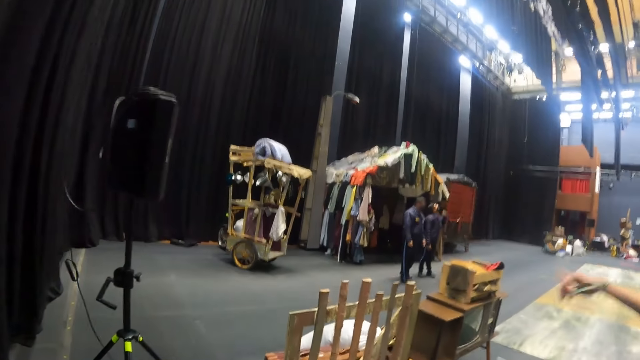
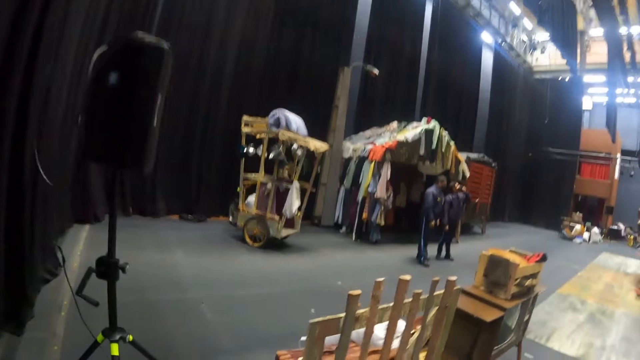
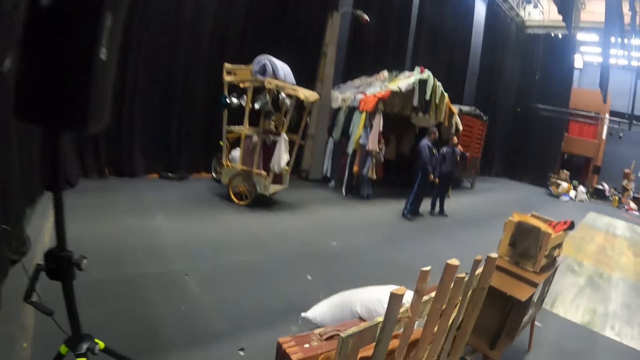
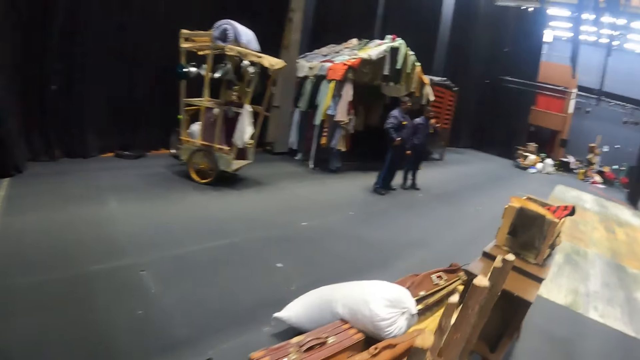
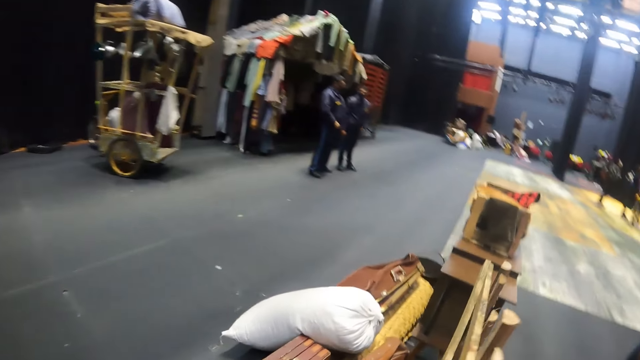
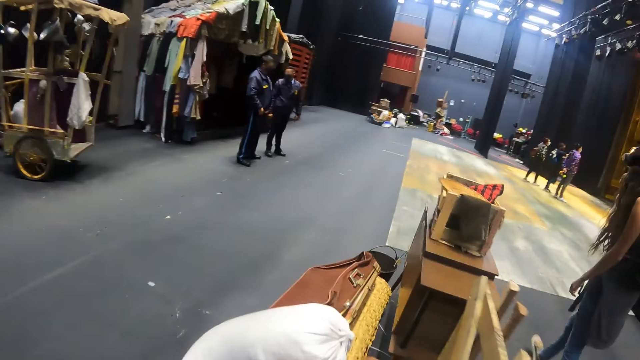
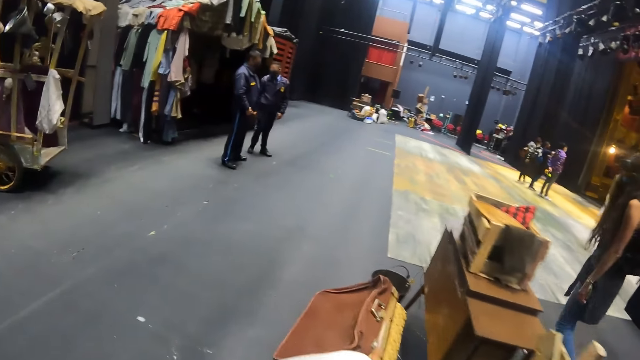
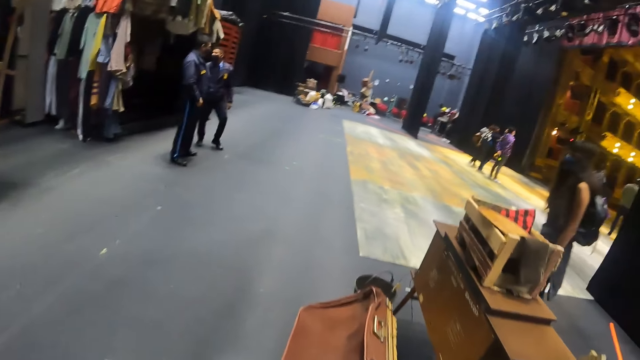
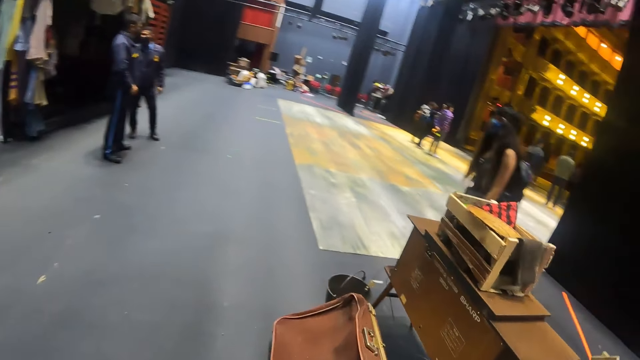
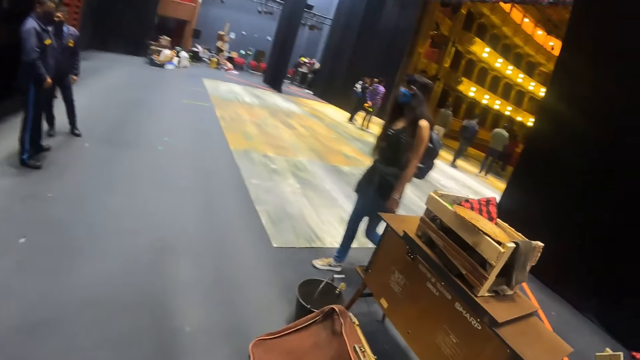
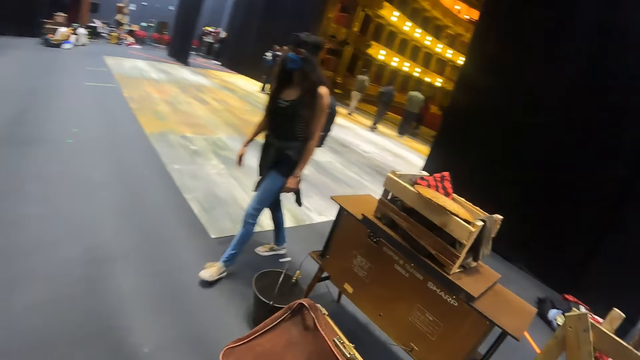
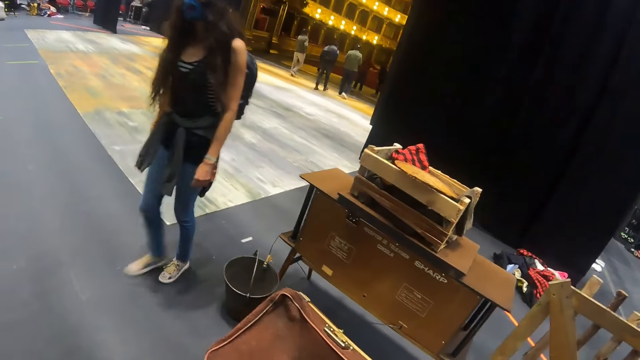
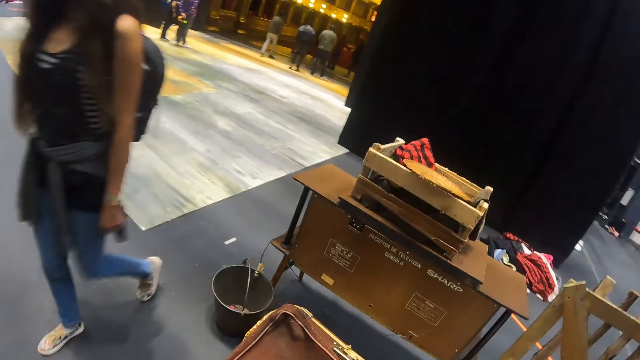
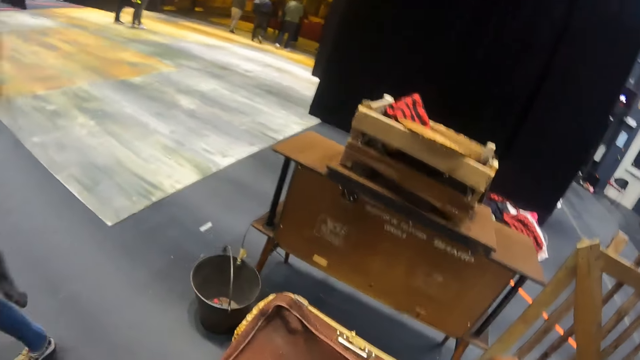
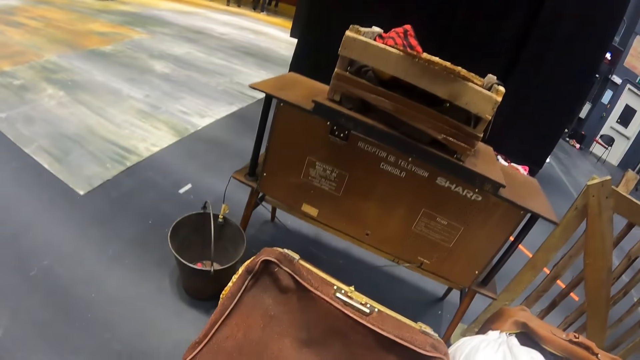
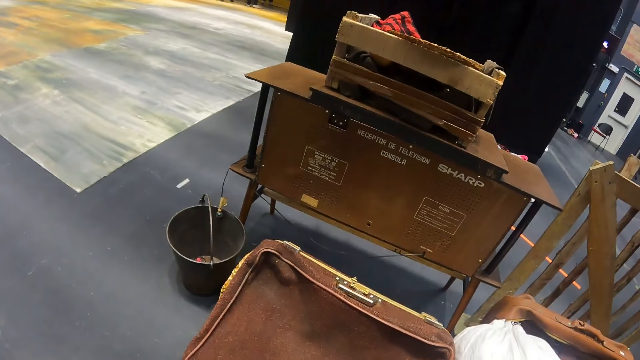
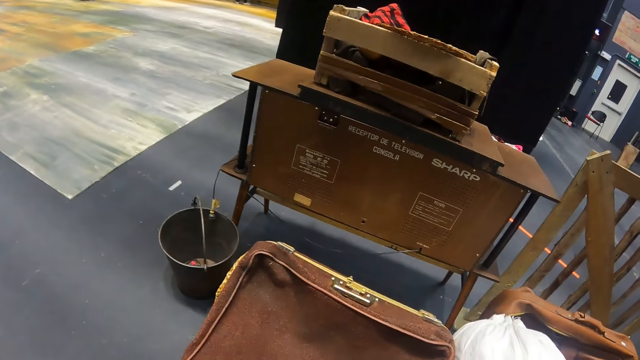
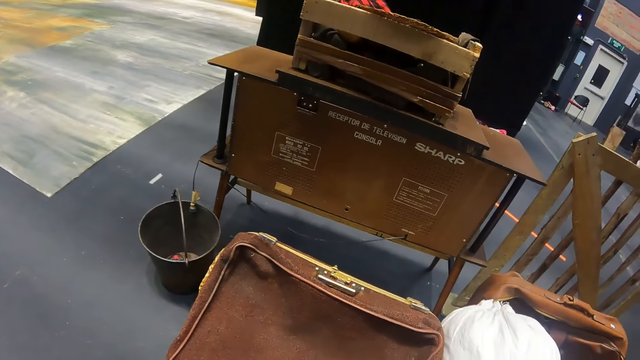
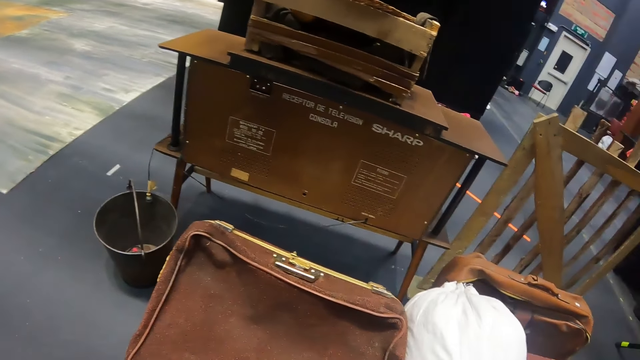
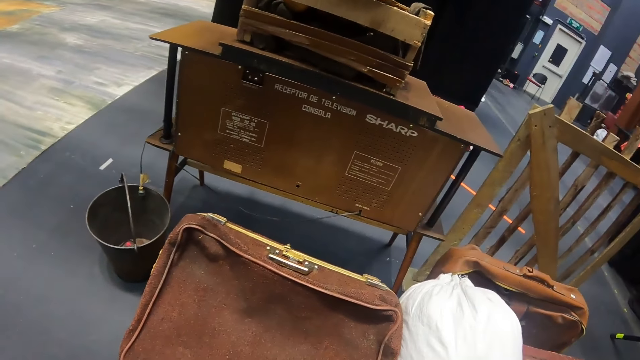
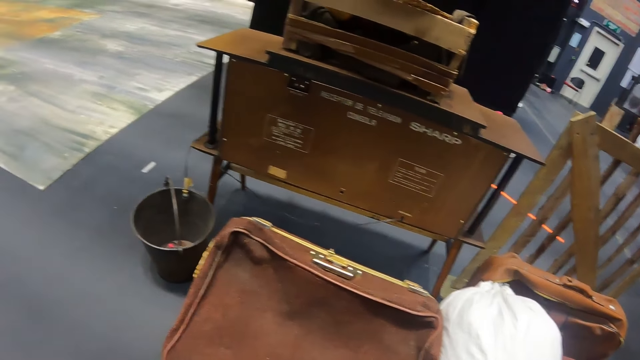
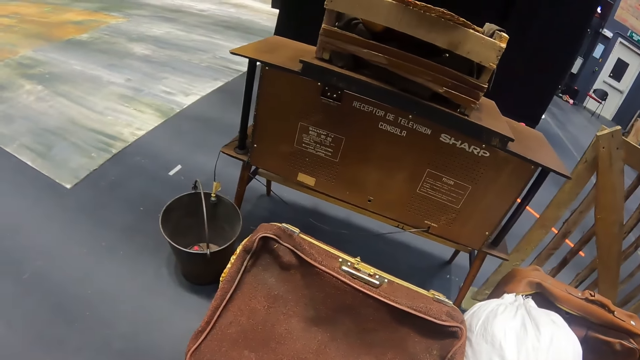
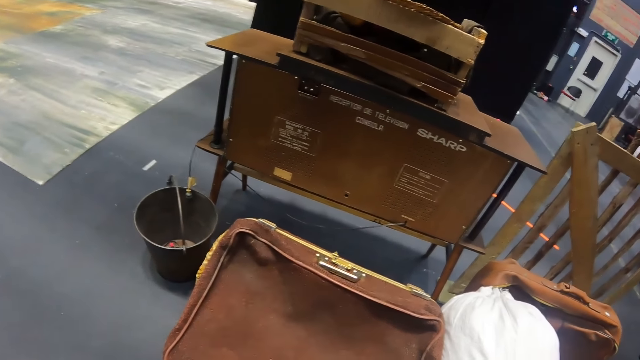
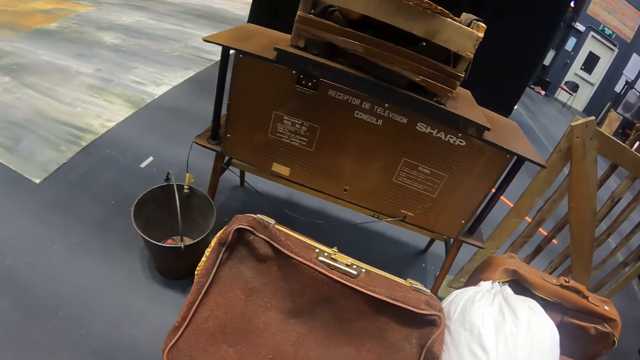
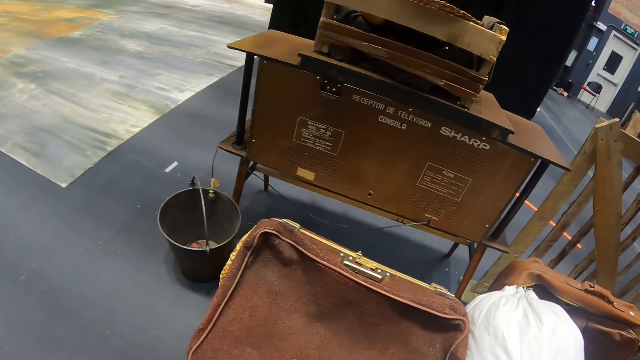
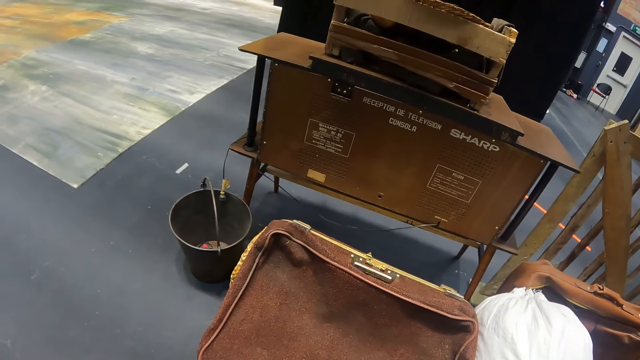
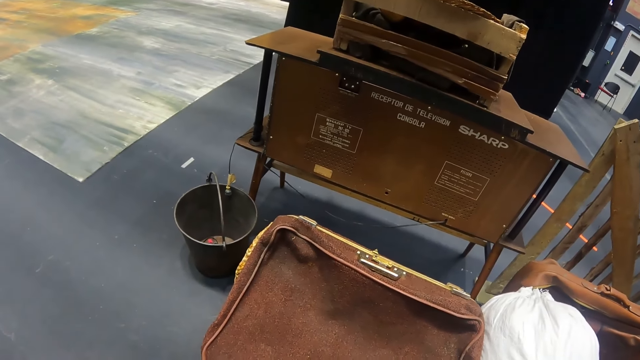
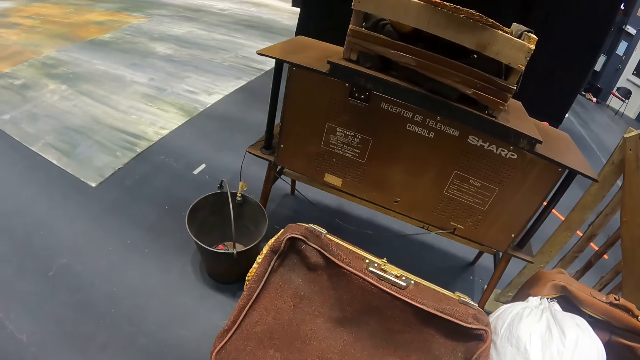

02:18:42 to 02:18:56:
A woman points forward. The camera wearer stares around in the hall.

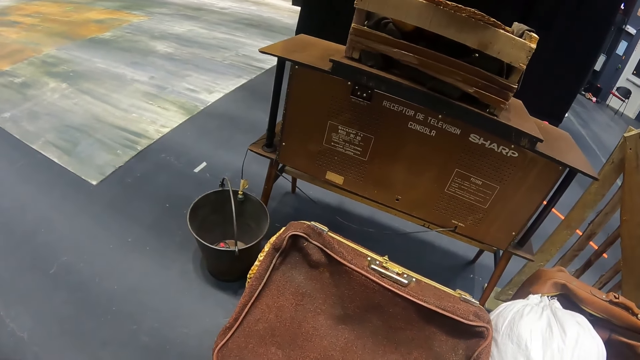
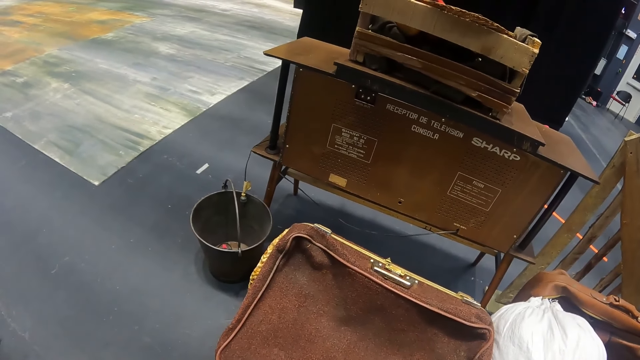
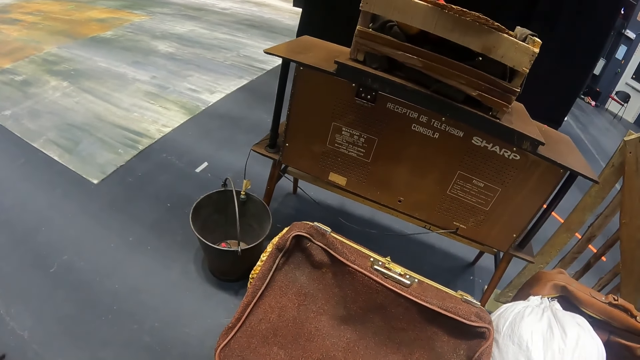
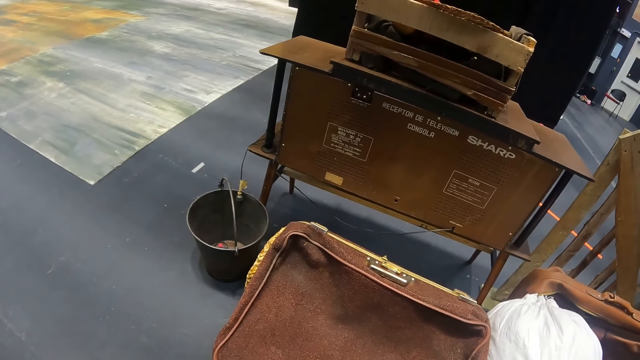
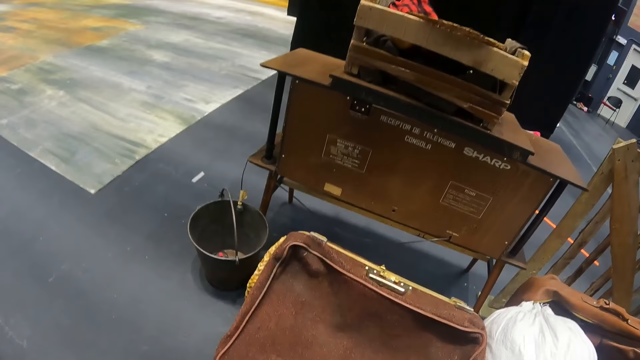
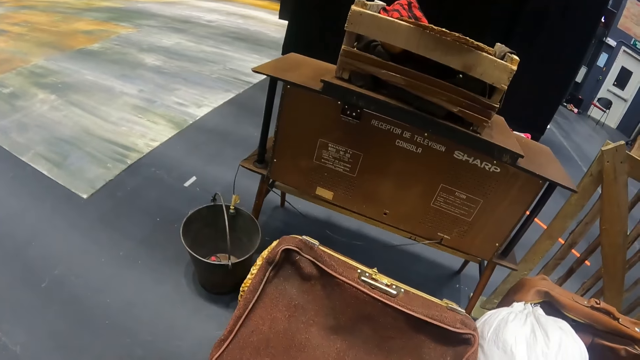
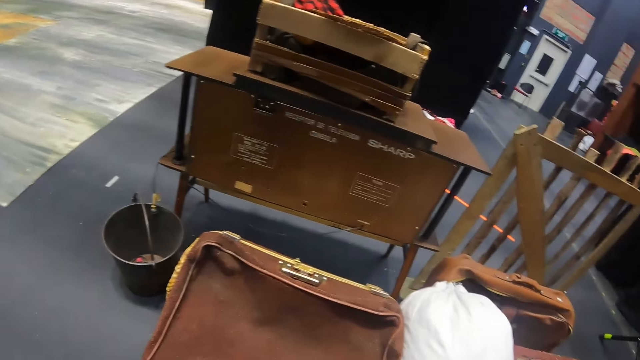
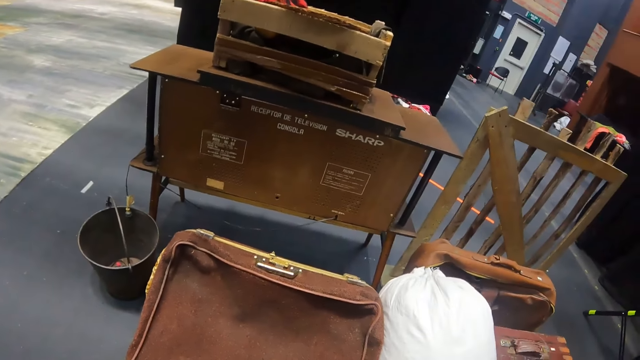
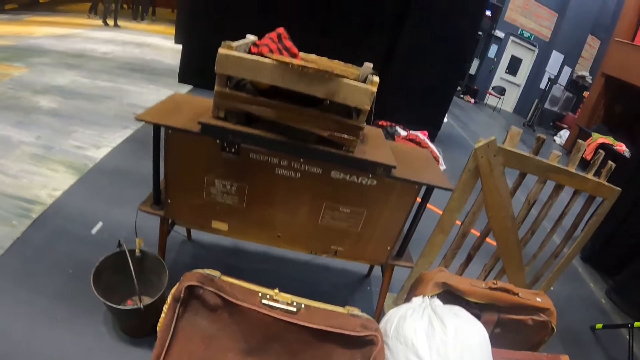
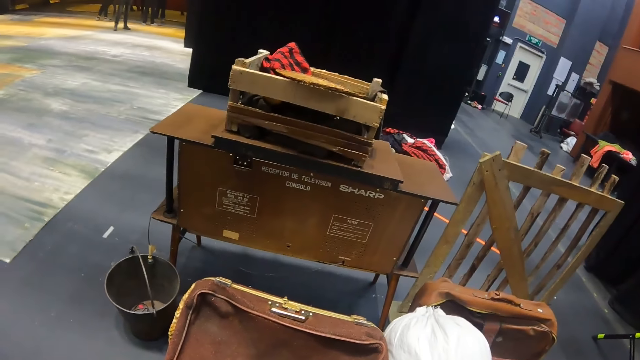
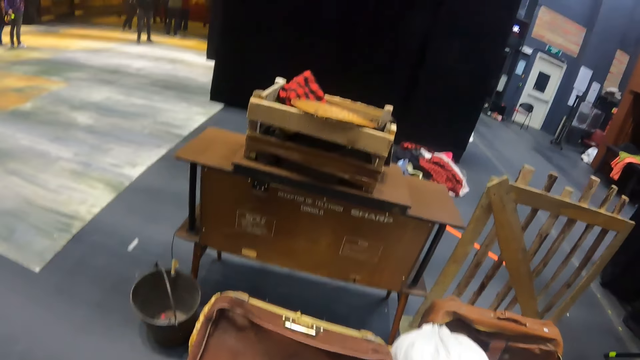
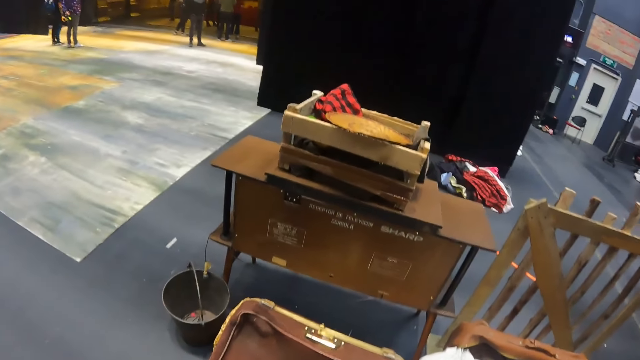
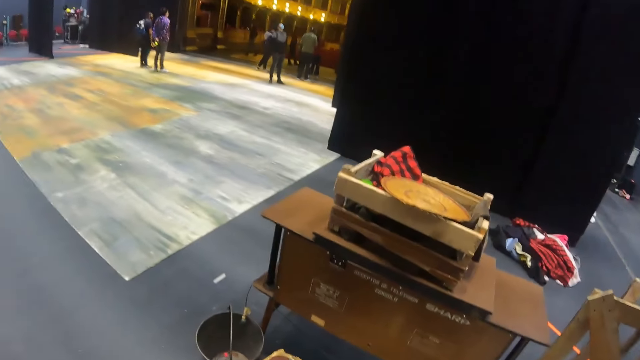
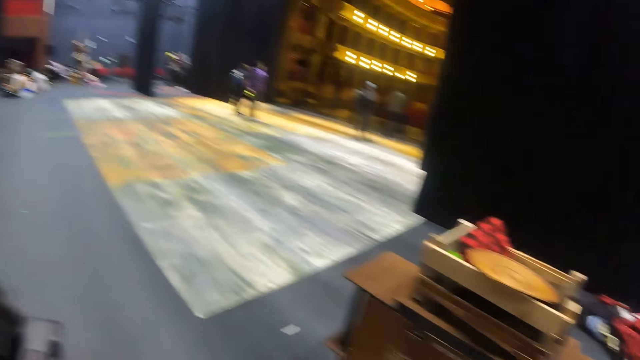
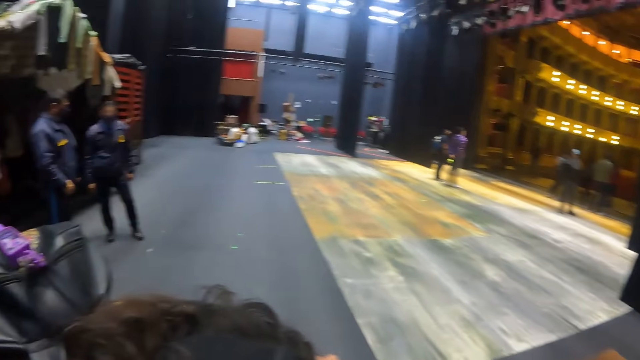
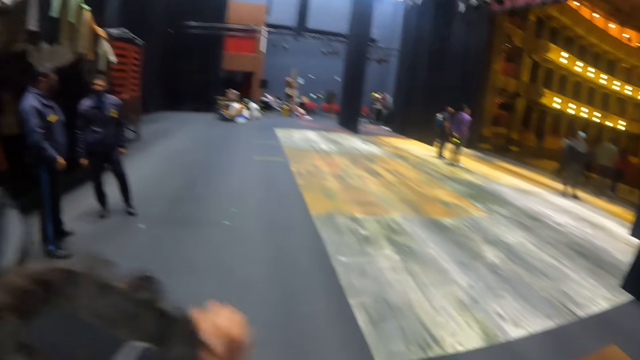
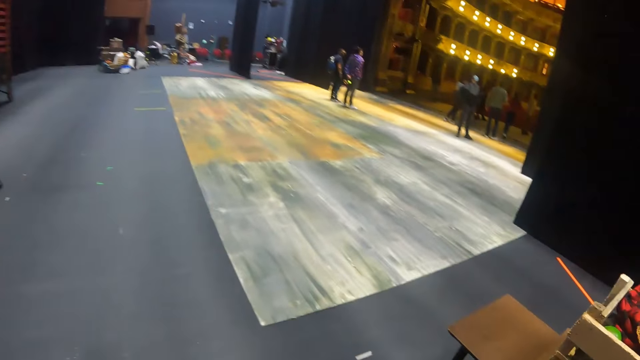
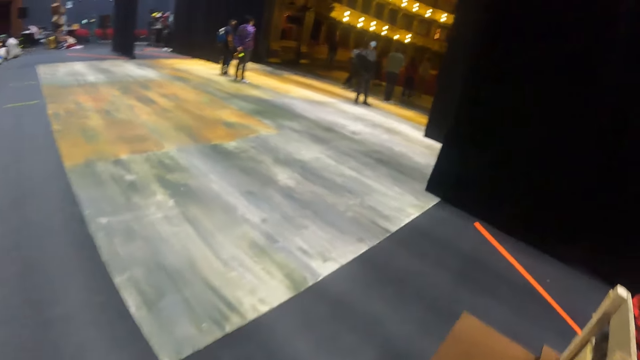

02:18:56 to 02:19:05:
The camera wearer looks around.
